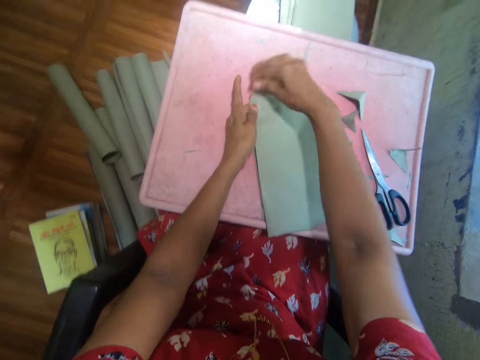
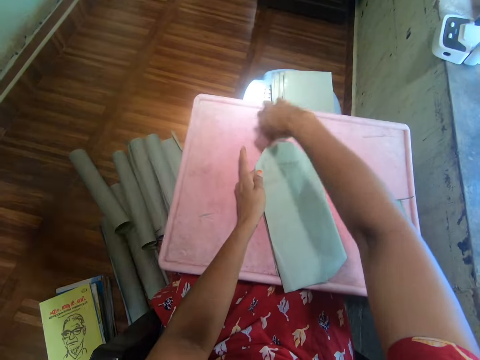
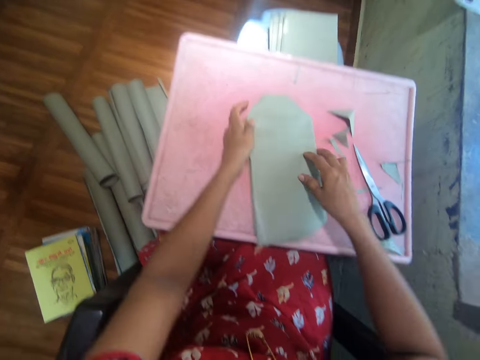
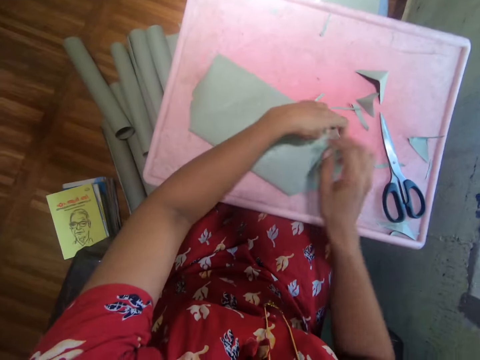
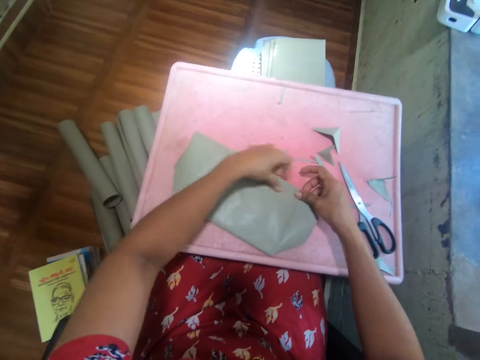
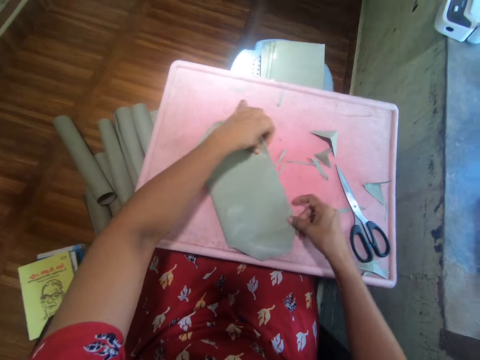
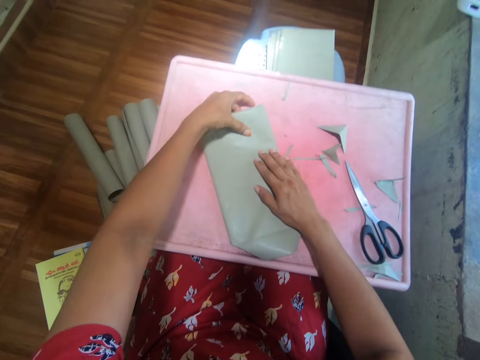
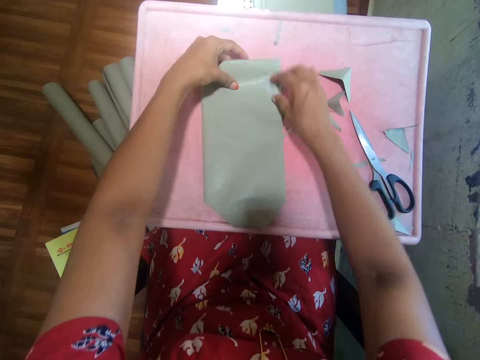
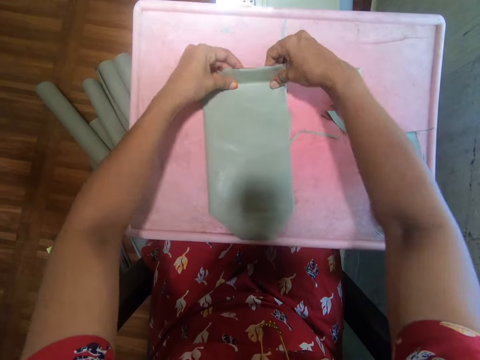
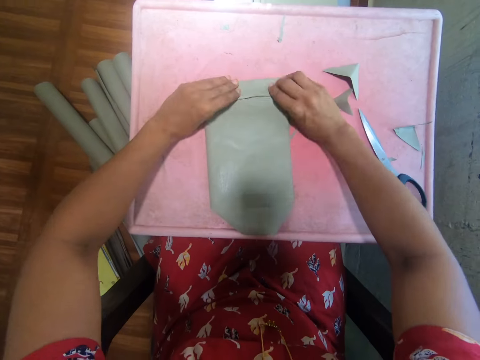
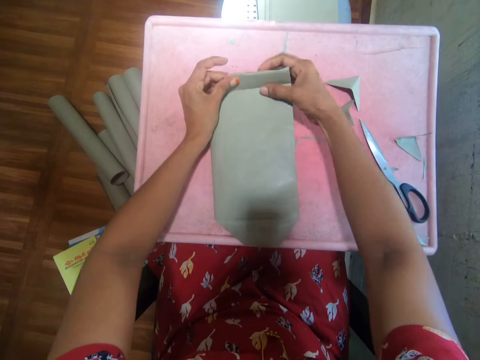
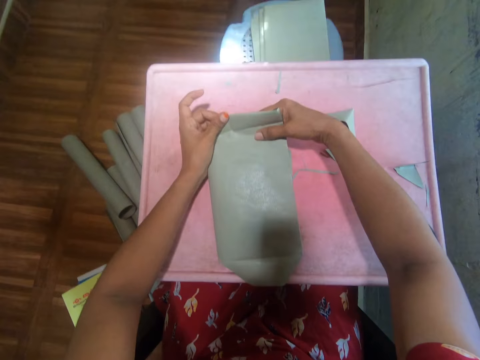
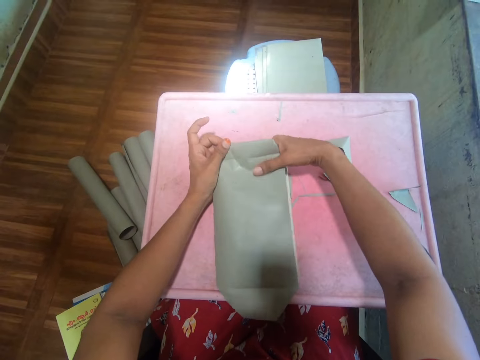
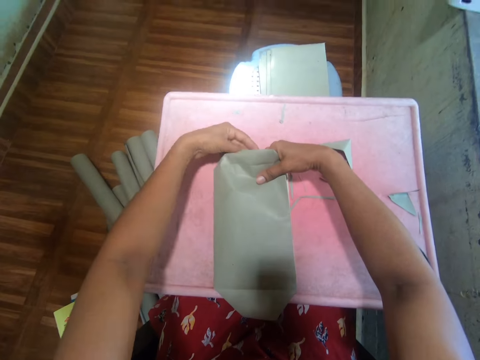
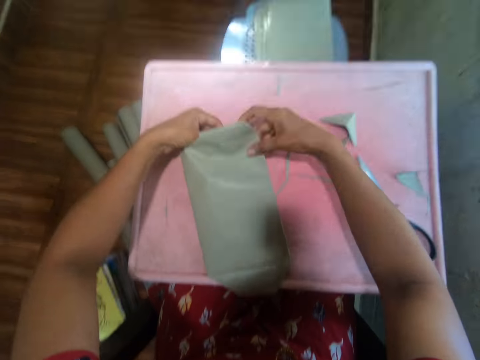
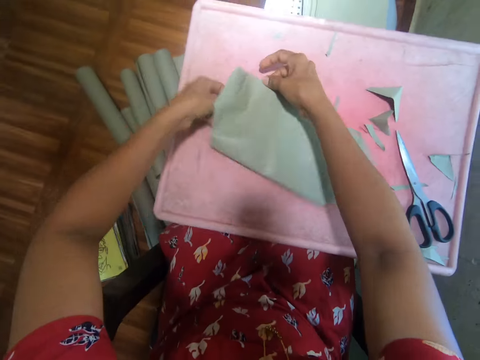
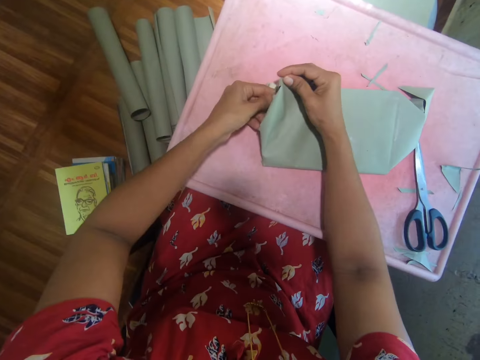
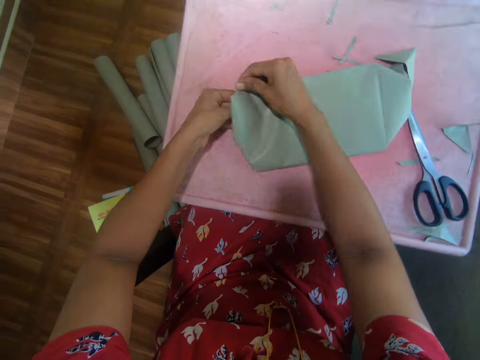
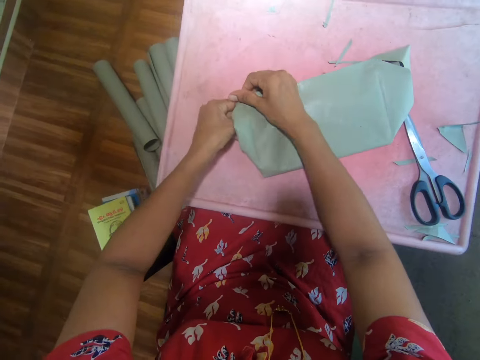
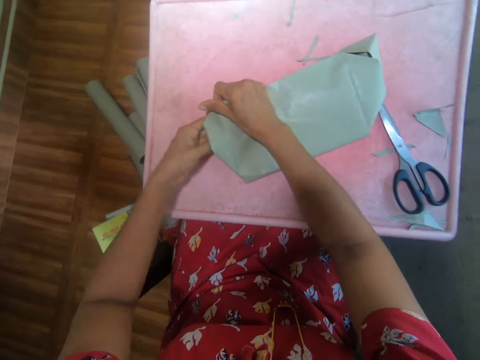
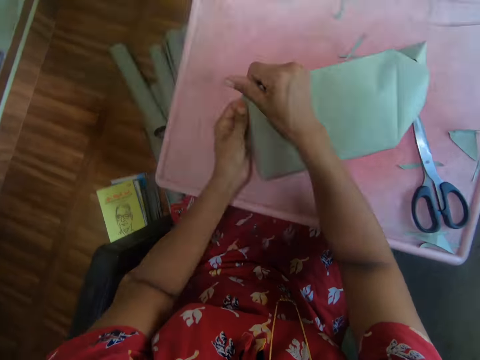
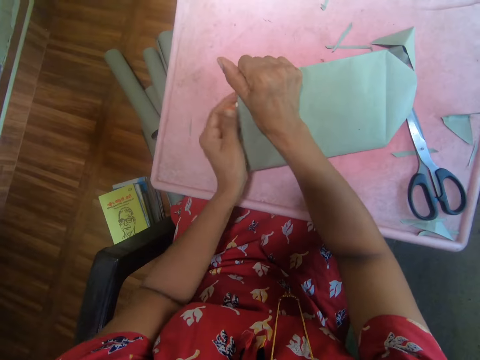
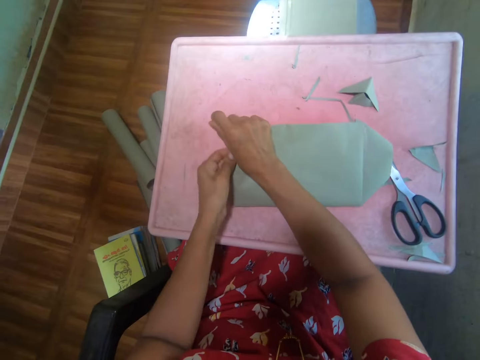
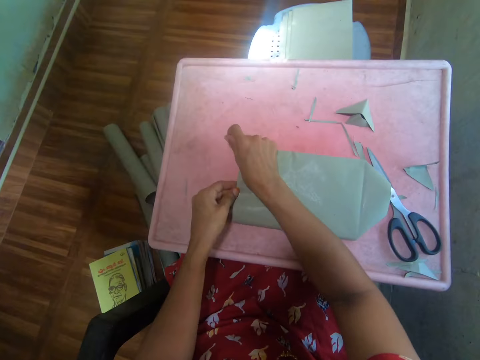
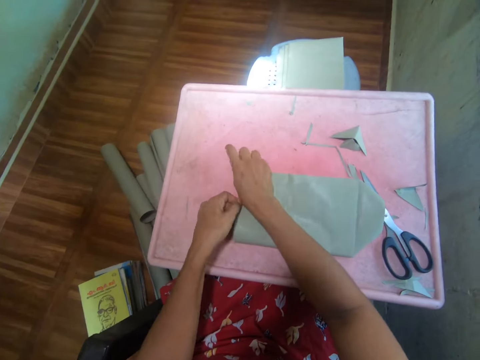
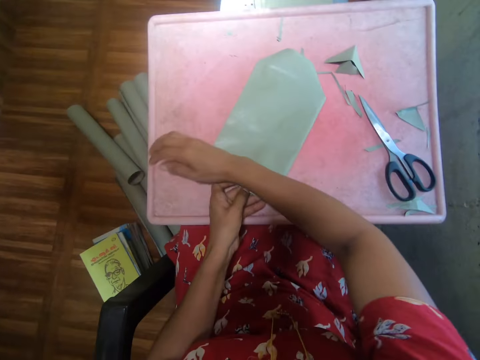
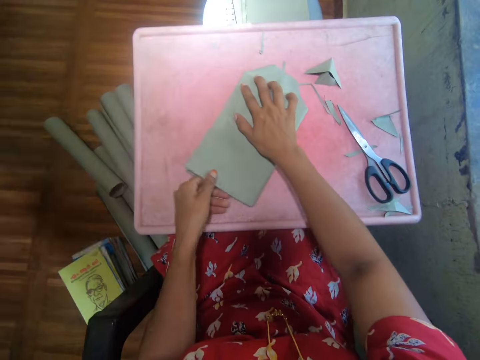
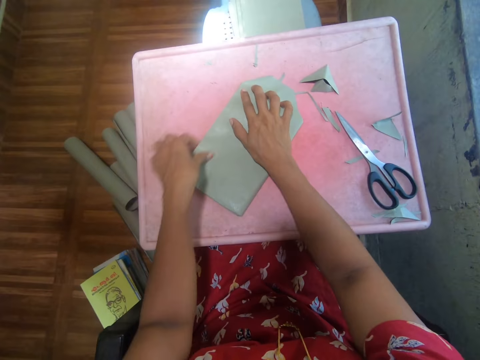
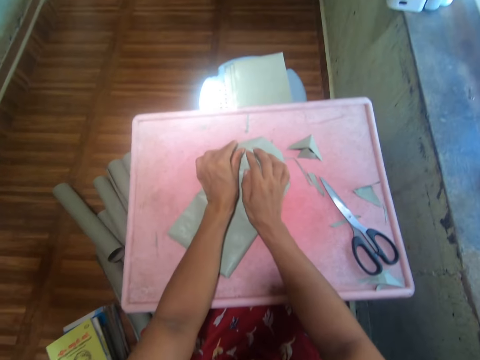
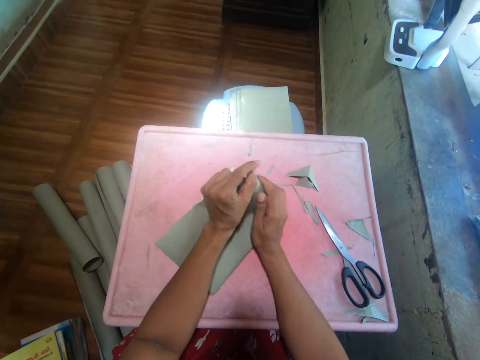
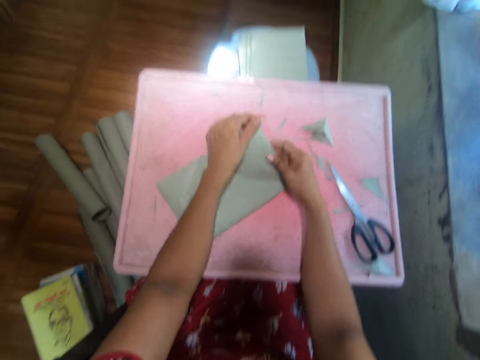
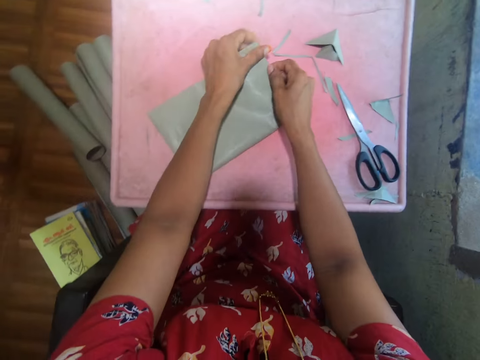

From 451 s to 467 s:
The camera wearer straightens the cover on the book with the hand. They turn the book sideways on the table. They wrap the book with a gray cover. They turn the book.

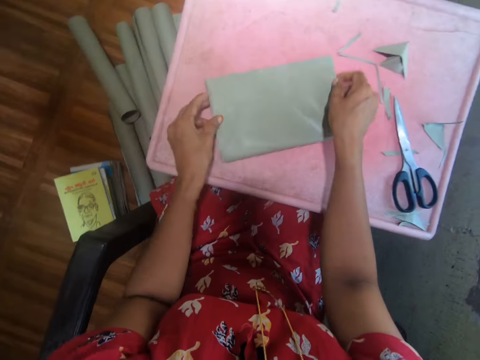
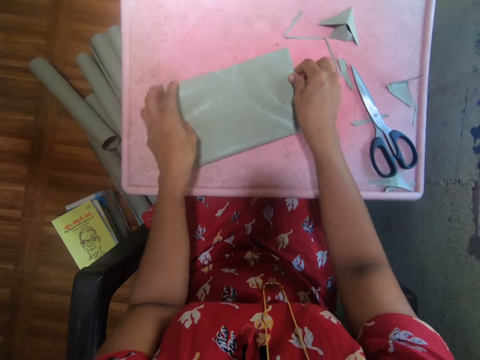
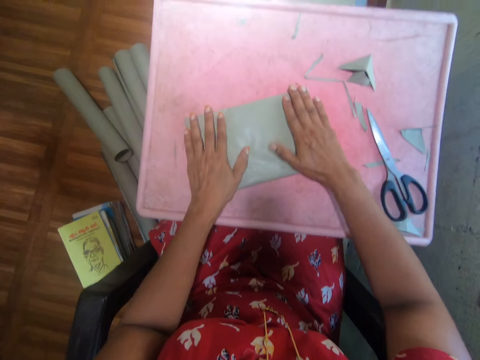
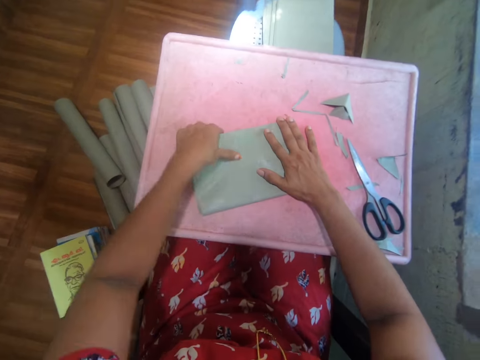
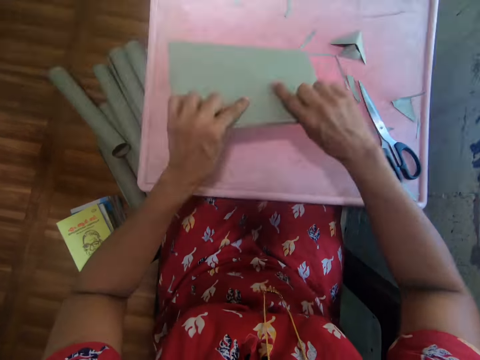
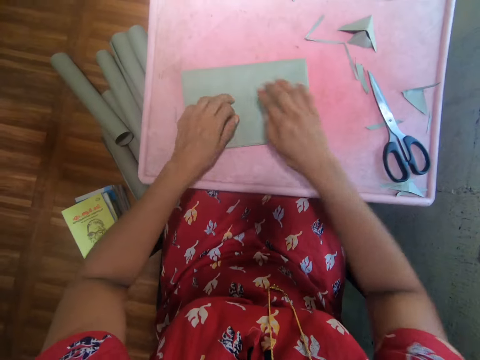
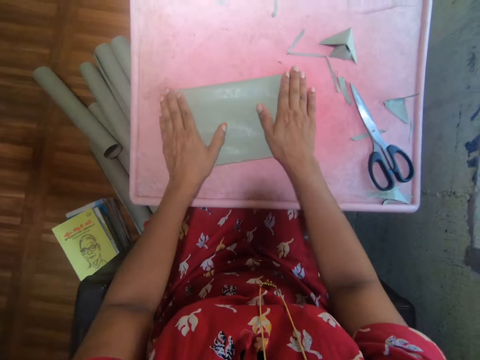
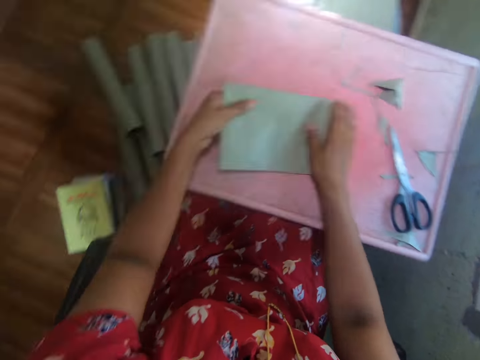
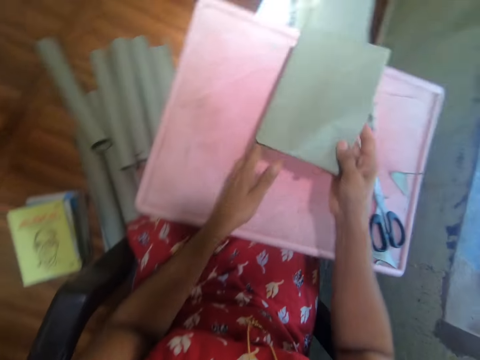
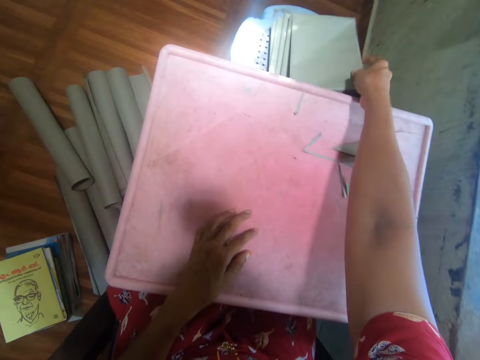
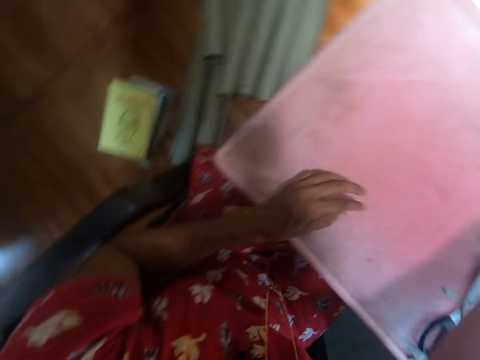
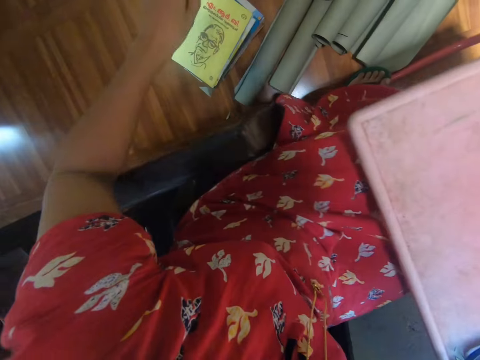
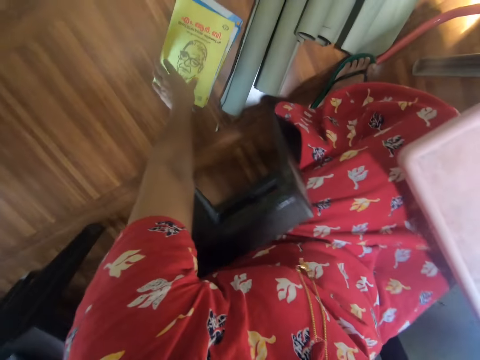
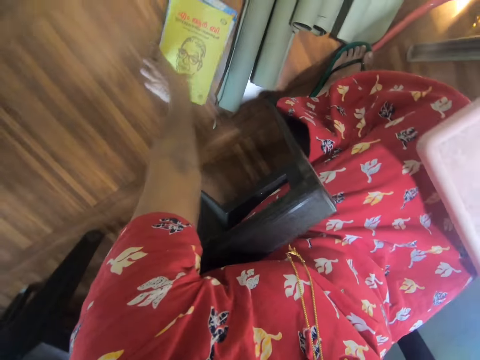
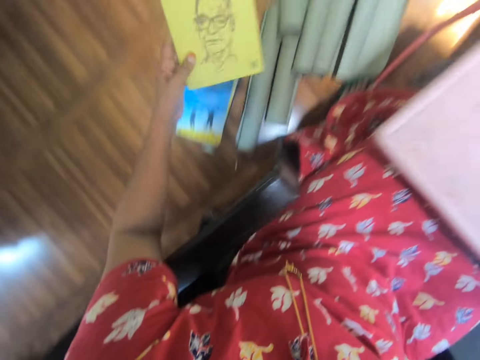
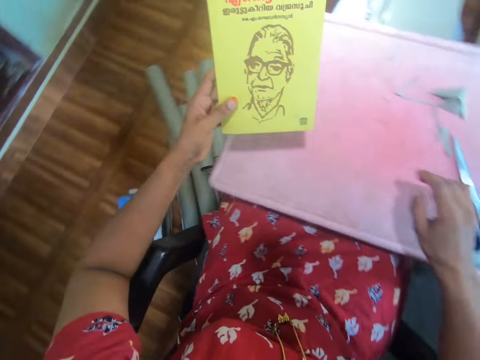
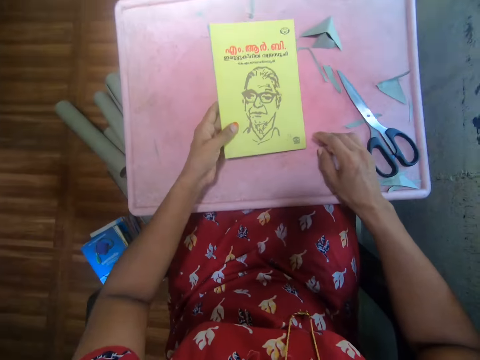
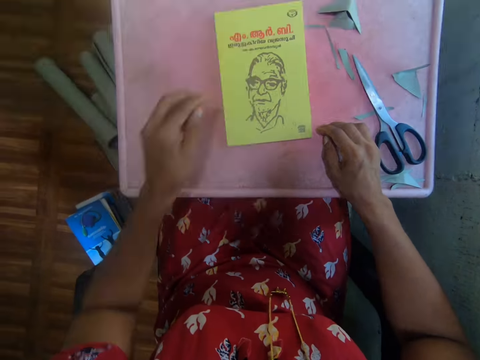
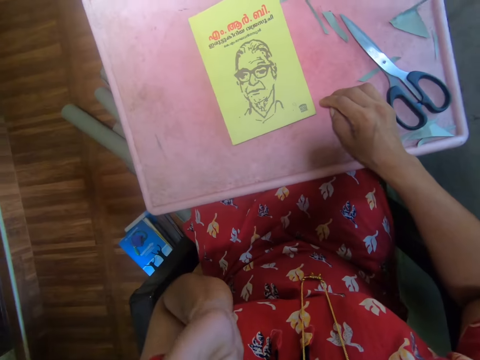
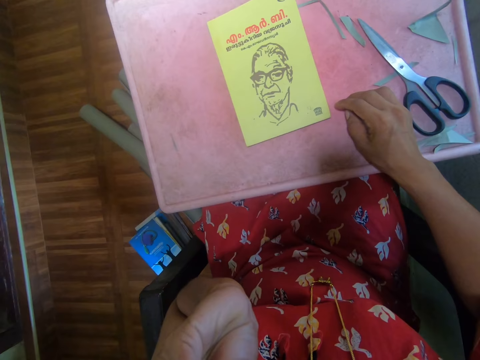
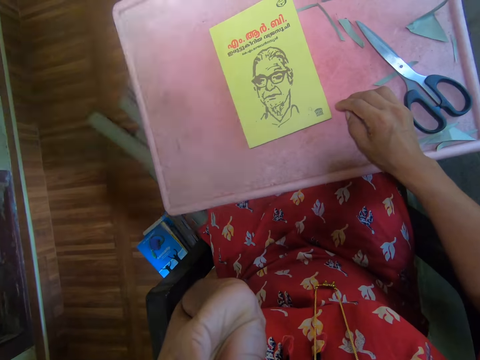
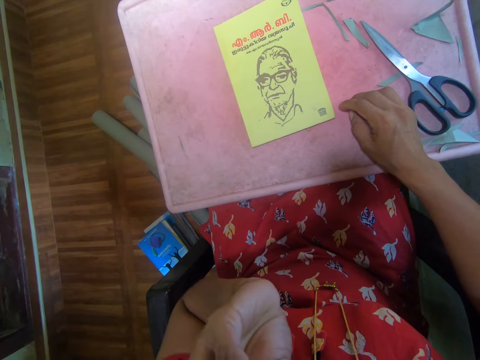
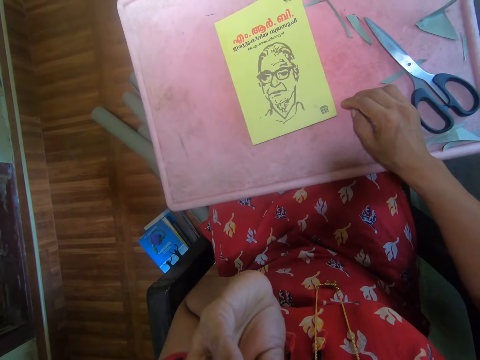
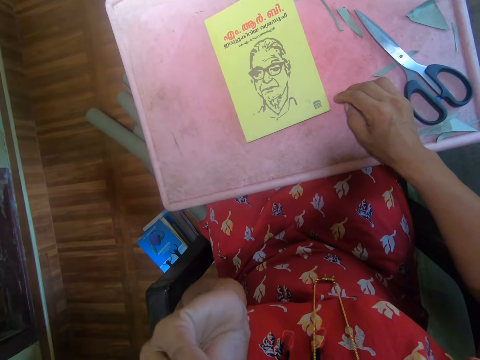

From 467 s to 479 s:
The camera wearer turns the book upside down on the table. They straighten the cover on the book with the hand. They carry the book on the hand and put the book aside. They pick up the book. They put the book down on the table. They touch the face with the hand.
